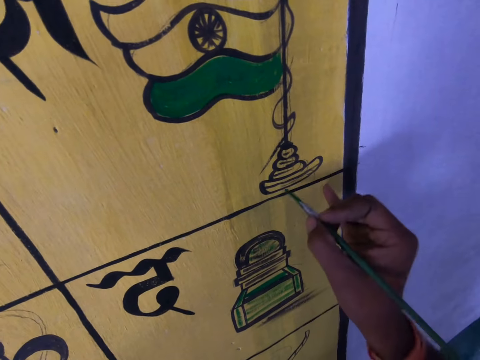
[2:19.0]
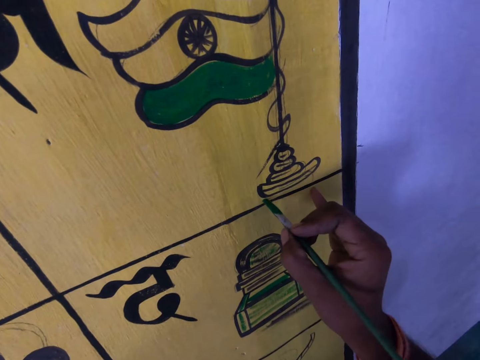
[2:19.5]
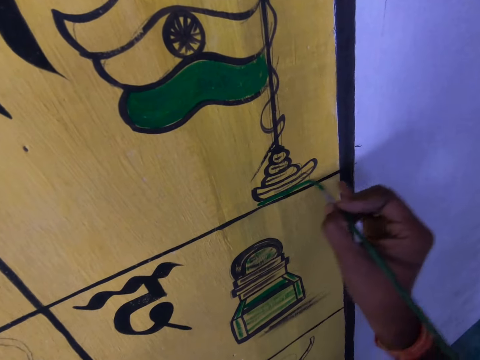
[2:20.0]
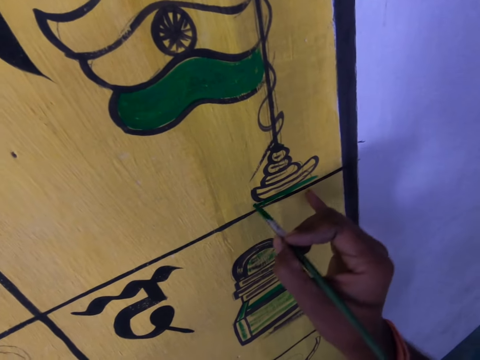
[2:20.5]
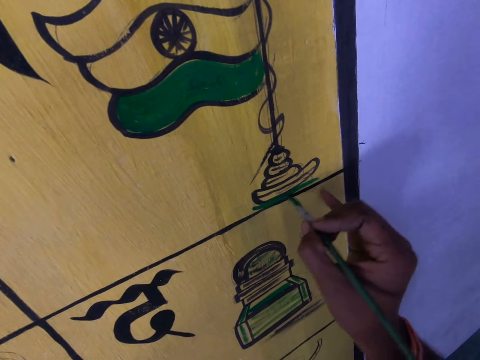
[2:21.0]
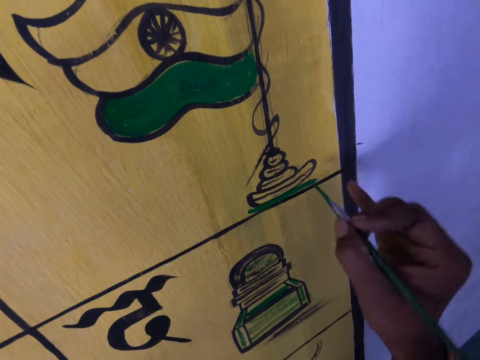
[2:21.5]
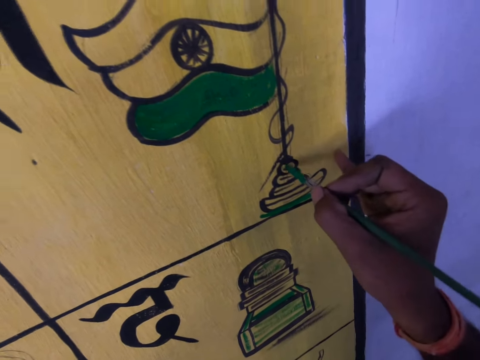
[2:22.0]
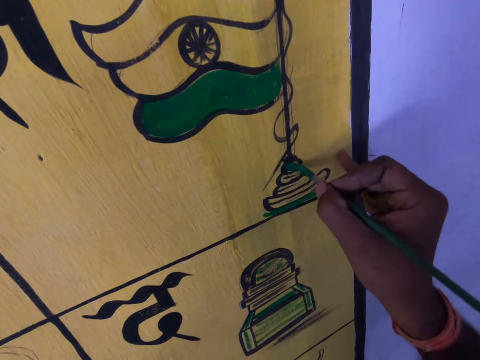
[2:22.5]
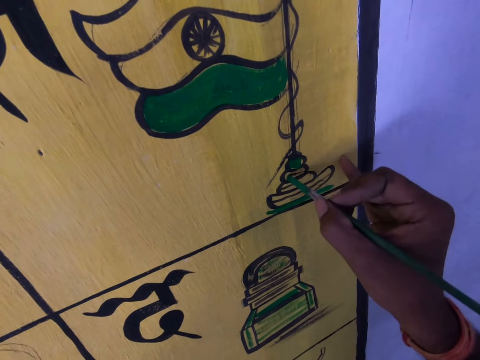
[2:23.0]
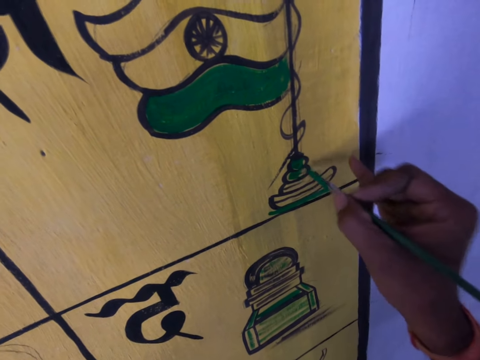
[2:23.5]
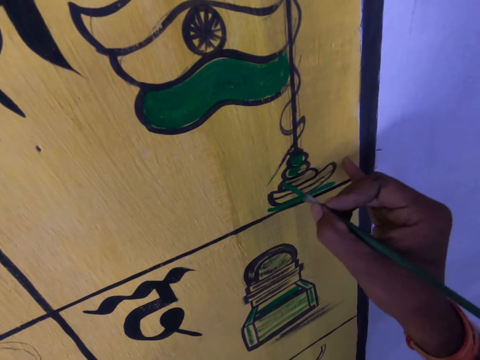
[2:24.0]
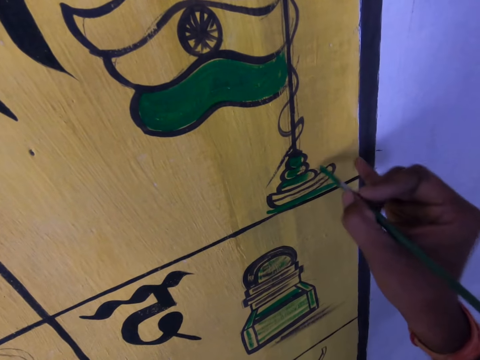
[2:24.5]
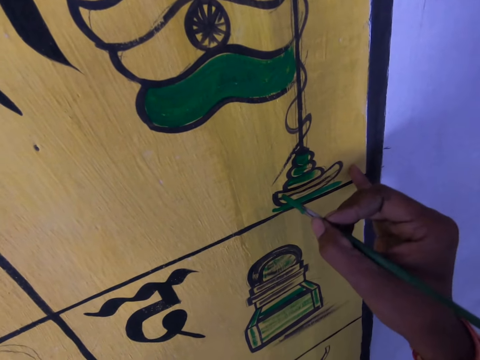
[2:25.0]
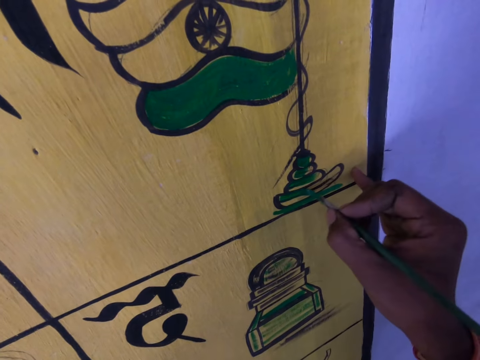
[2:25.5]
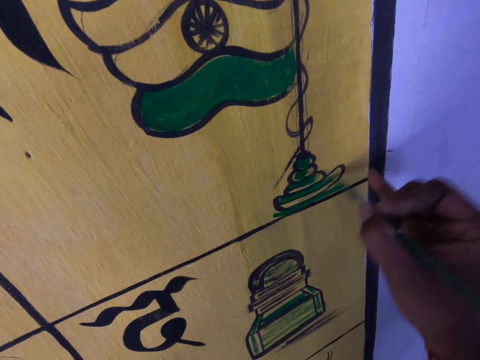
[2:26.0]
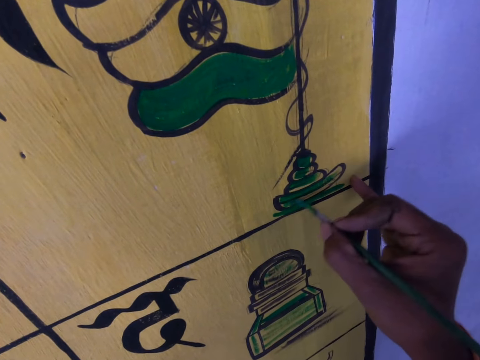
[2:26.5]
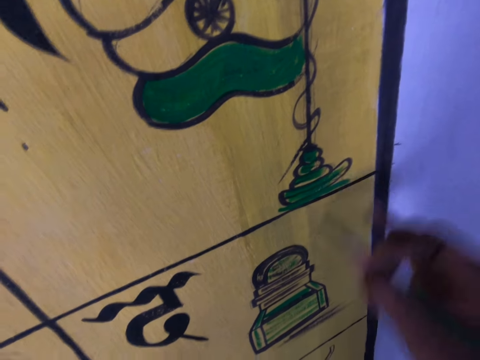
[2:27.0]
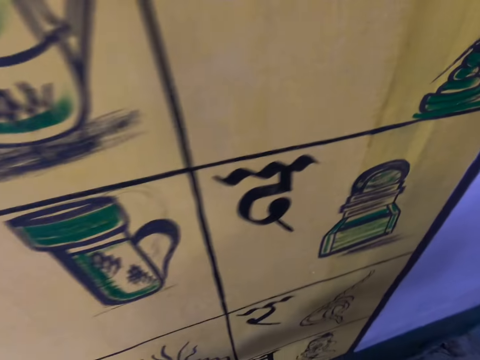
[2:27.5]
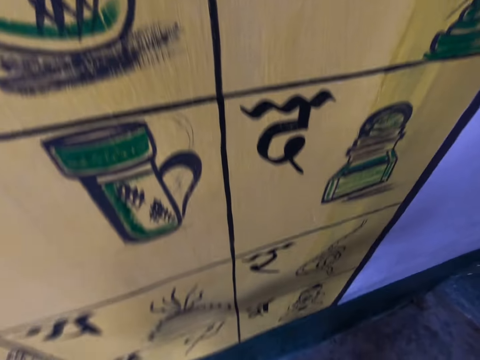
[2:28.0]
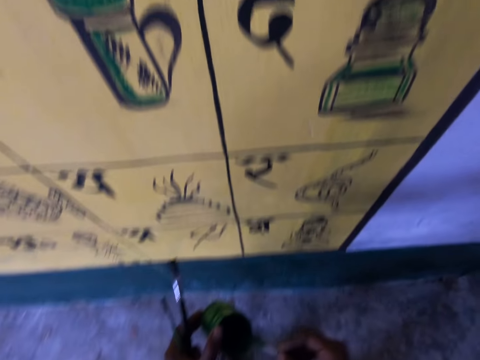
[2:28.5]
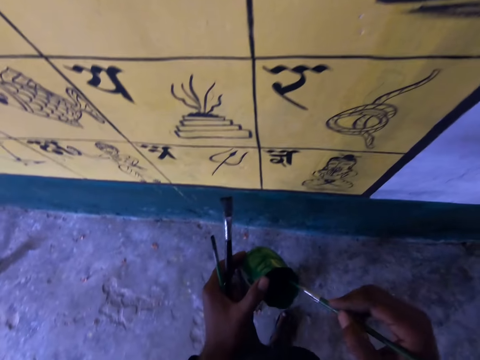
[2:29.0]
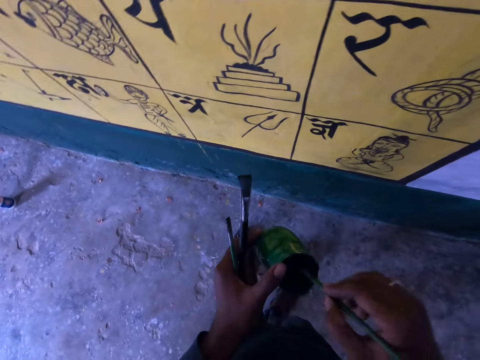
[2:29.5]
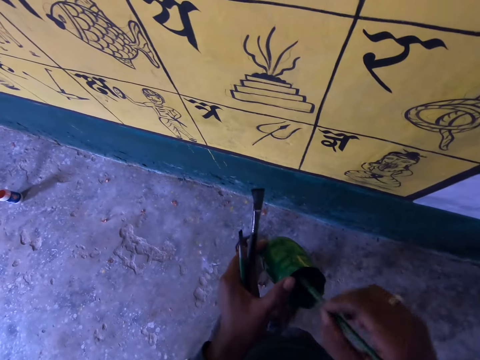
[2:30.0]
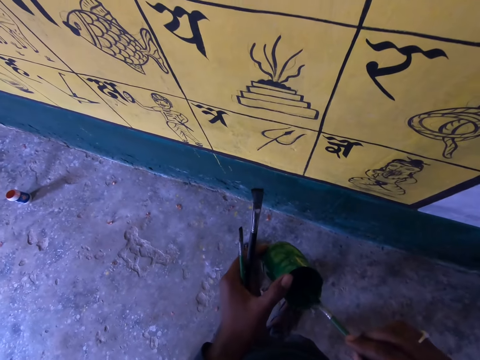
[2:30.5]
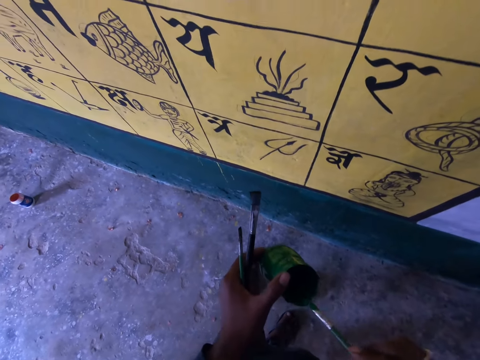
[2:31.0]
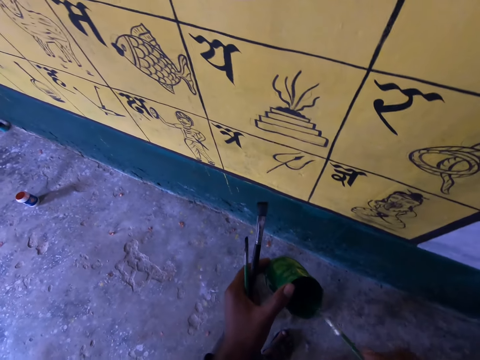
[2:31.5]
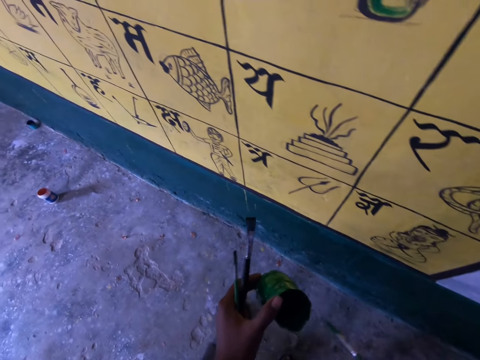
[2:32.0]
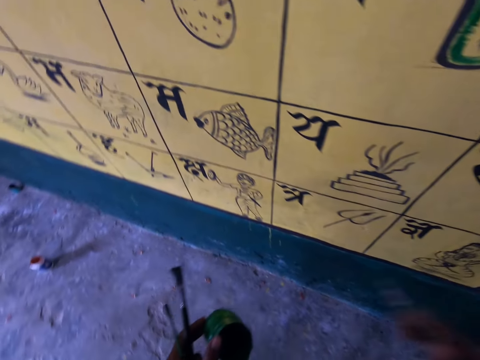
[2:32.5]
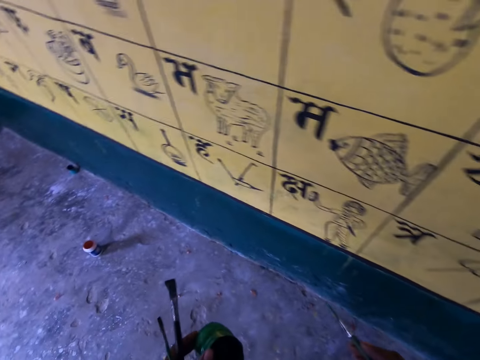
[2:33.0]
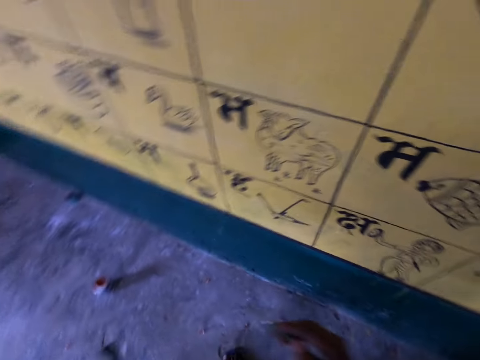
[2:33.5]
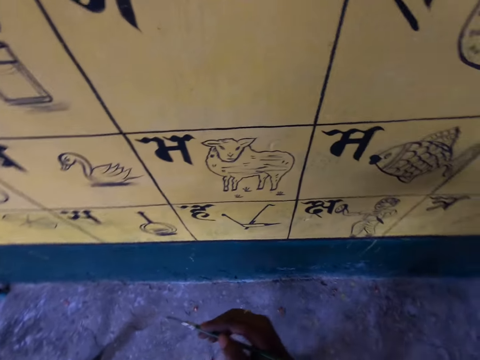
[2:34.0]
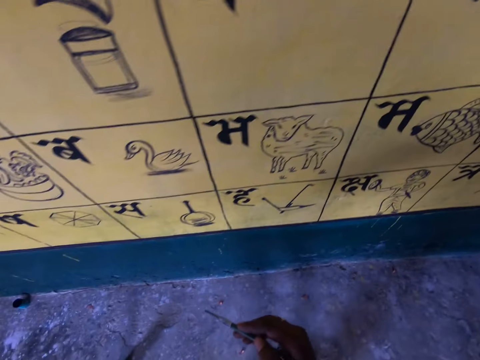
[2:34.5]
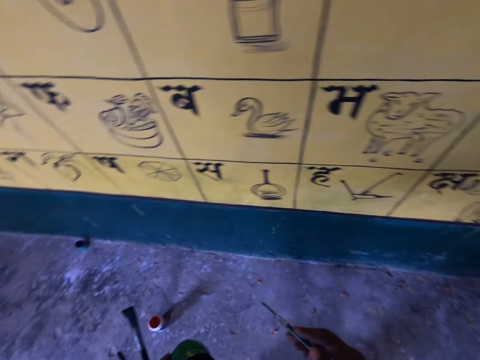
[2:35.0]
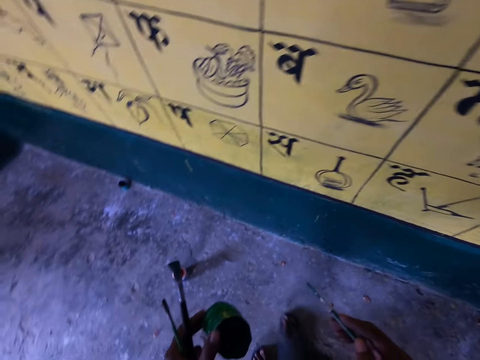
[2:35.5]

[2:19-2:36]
The camera wearer draws on the paint brush. They dip the brush in the paint. They walk.

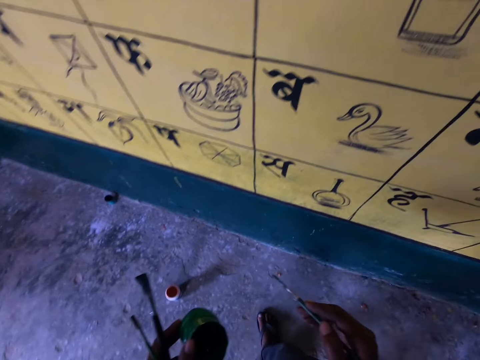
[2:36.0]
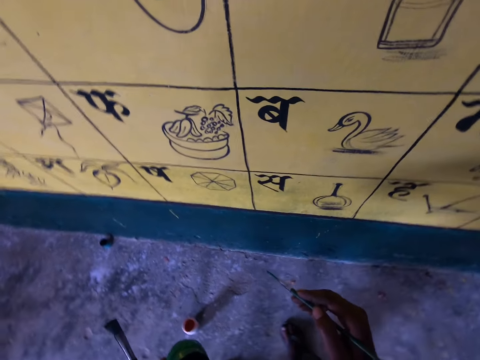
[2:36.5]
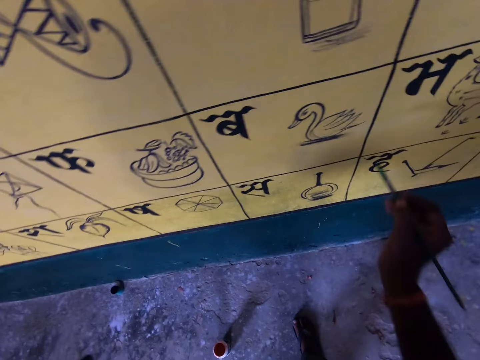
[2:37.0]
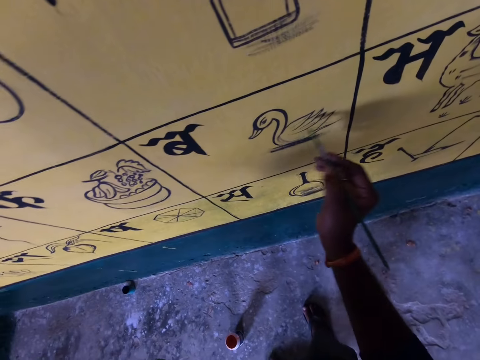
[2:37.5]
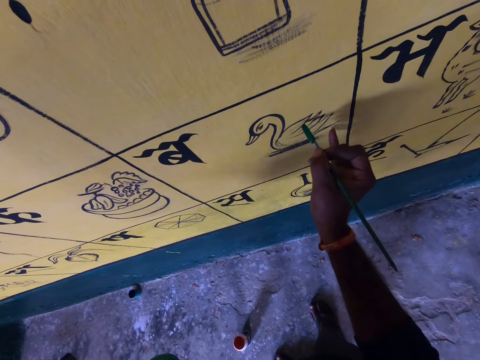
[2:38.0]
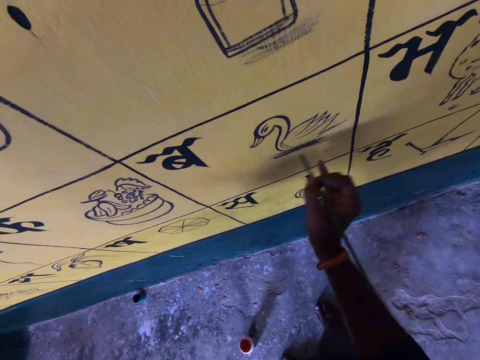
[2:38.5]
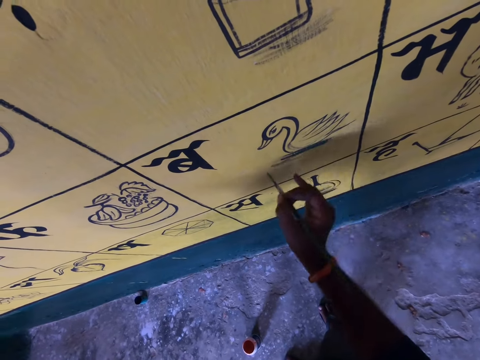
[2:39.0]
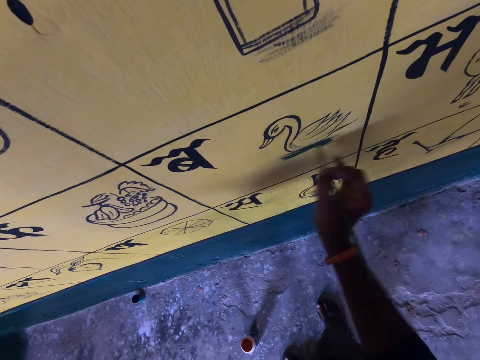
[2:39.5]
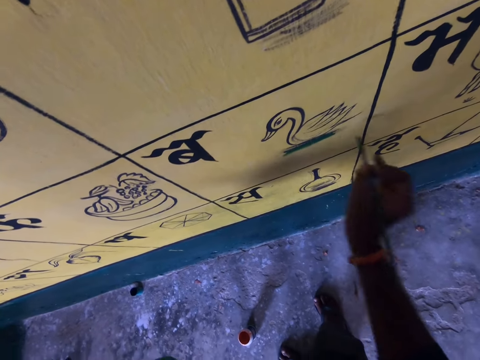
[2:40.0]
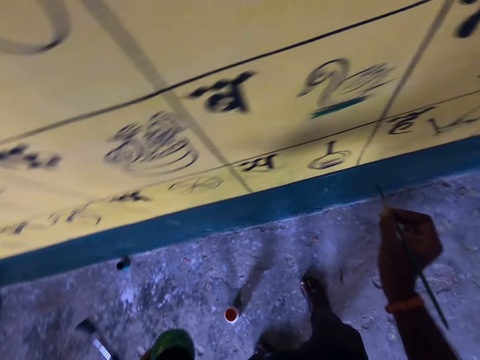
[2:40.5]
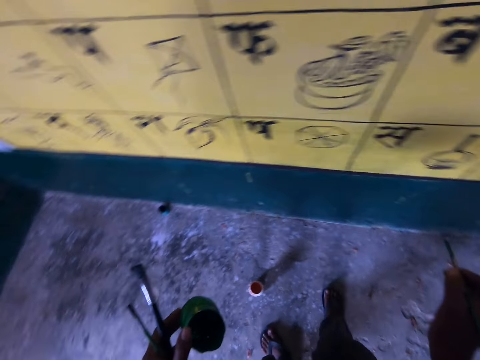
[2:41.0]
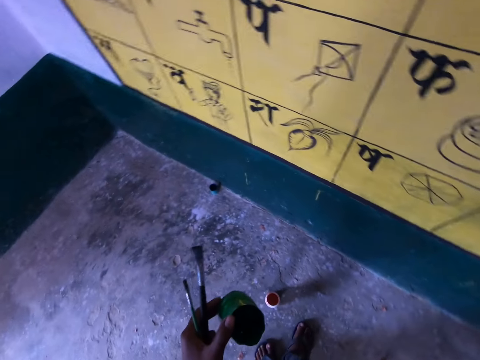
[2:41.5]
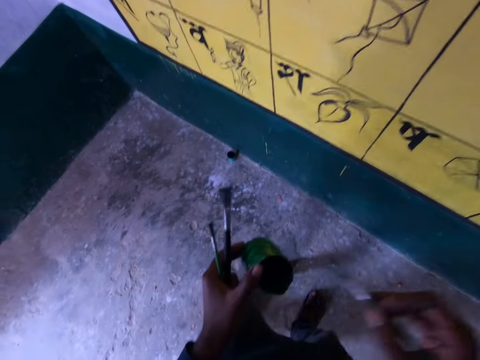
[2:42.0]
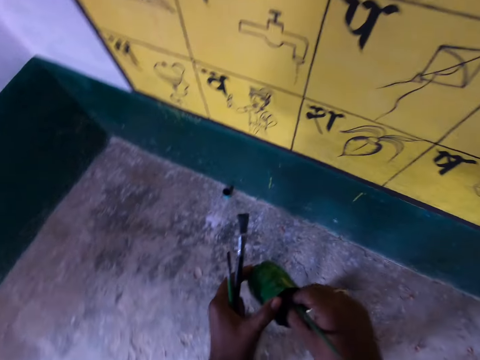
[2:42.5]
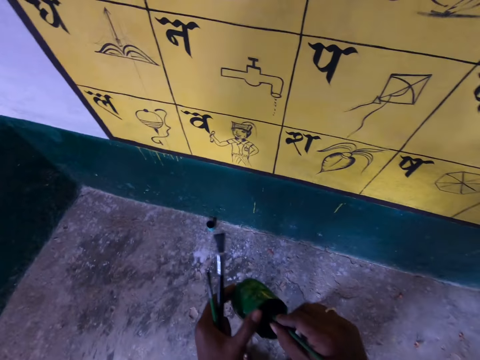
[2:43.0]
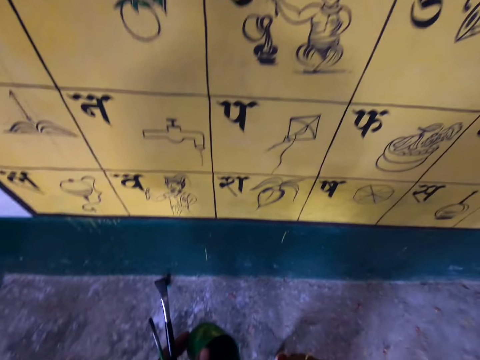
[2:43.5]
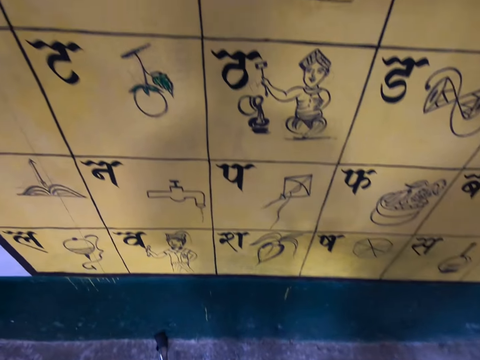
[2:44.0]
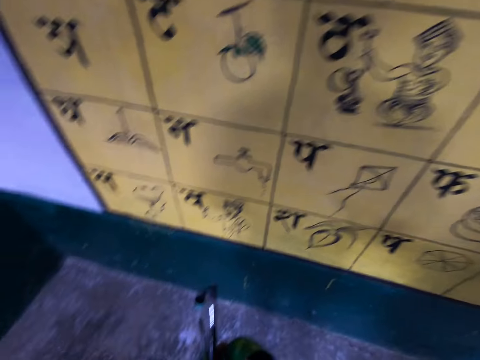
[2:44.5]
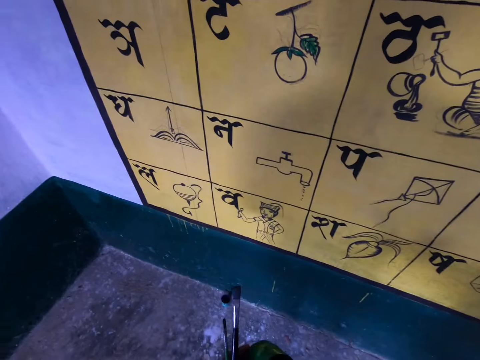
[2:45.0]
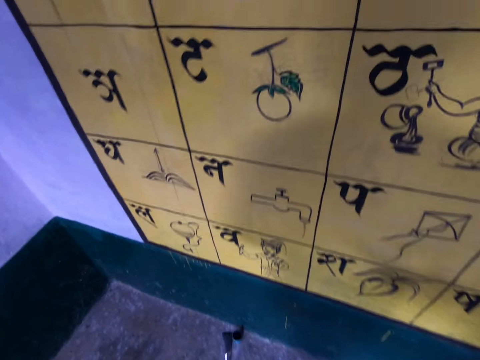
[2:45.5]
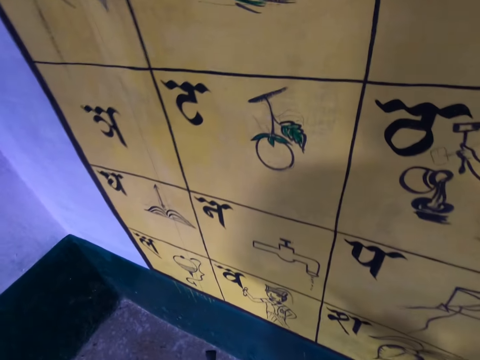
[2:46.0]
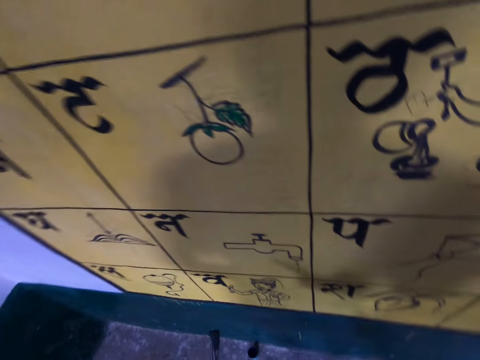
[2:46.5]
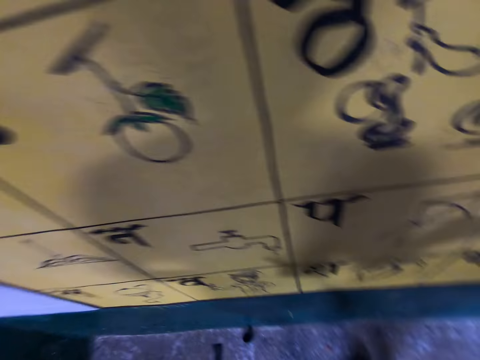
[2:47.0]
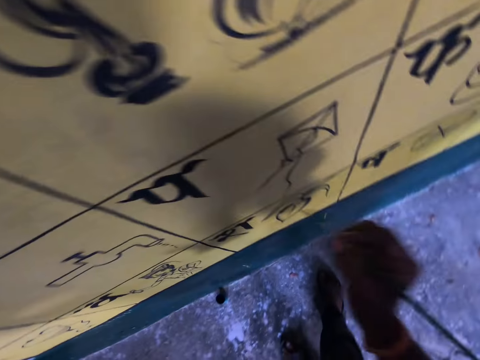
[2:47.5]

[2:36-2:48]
The camera wearer continues to paint on the wall. They dip the brush in the paint.
